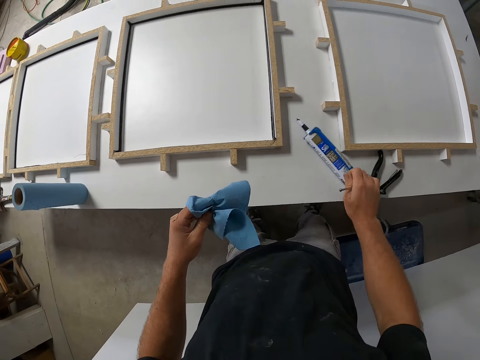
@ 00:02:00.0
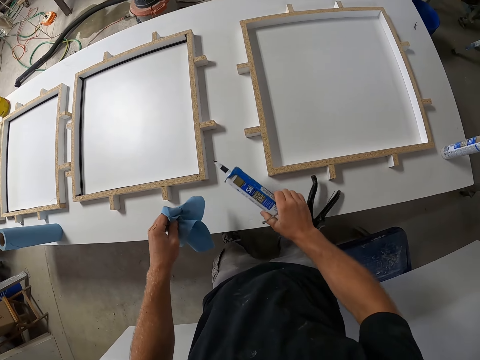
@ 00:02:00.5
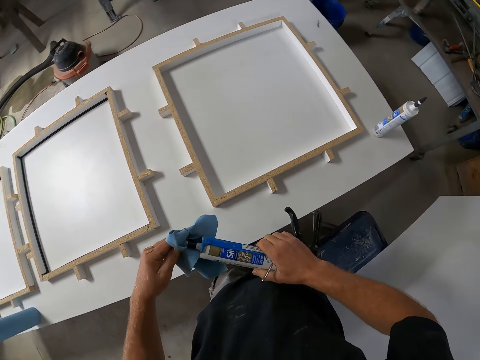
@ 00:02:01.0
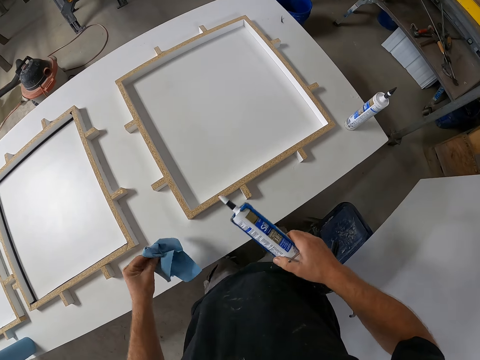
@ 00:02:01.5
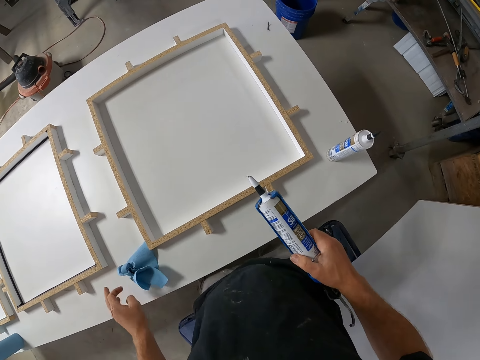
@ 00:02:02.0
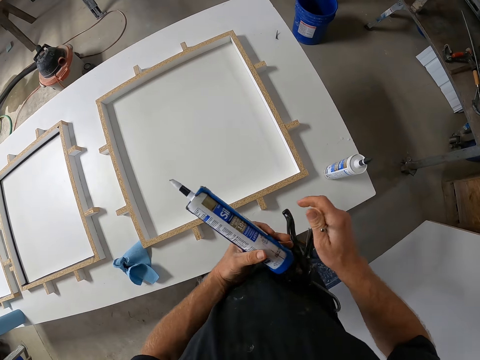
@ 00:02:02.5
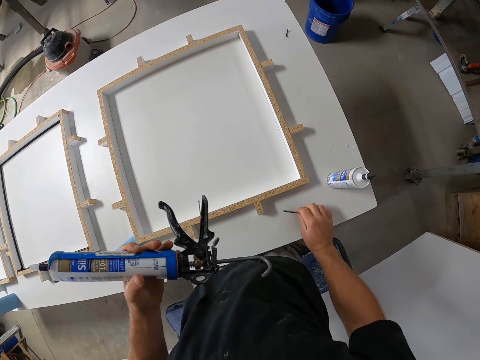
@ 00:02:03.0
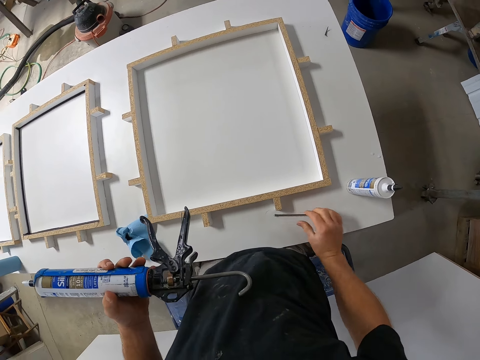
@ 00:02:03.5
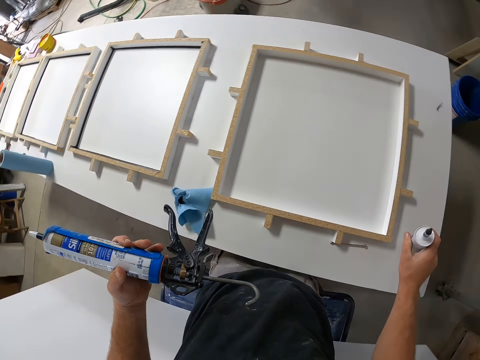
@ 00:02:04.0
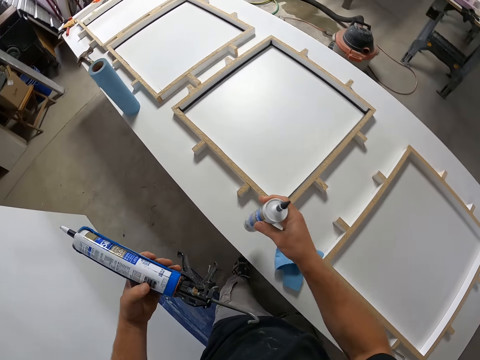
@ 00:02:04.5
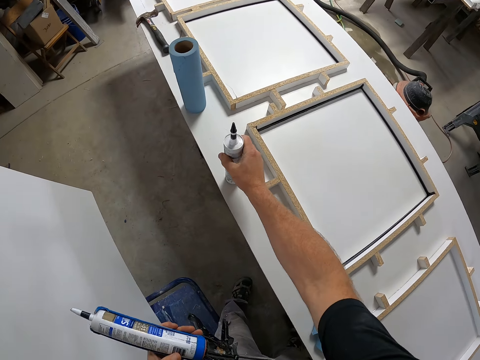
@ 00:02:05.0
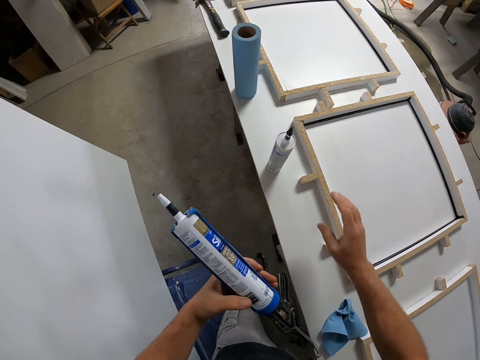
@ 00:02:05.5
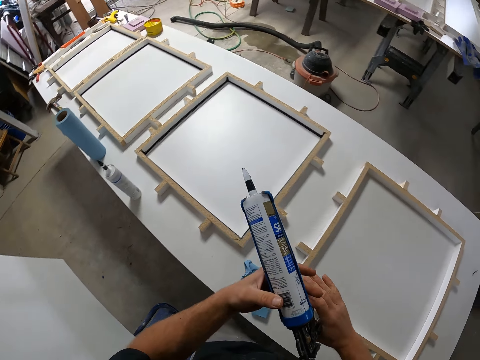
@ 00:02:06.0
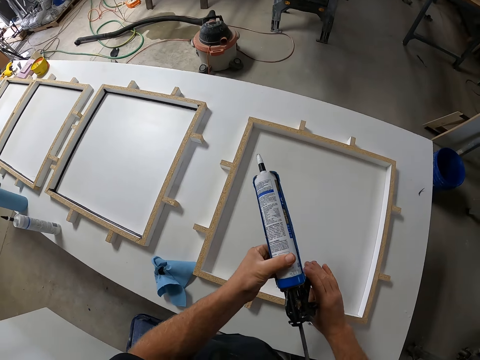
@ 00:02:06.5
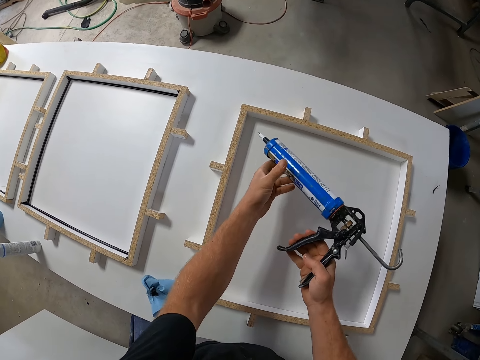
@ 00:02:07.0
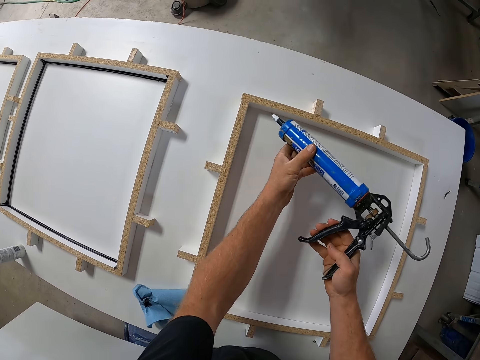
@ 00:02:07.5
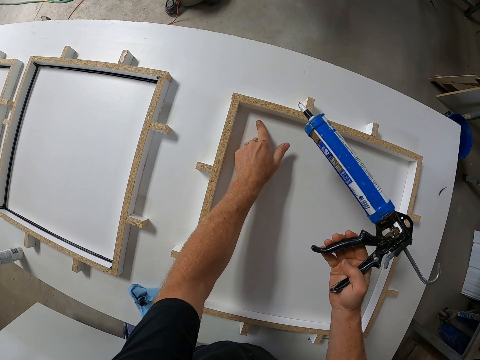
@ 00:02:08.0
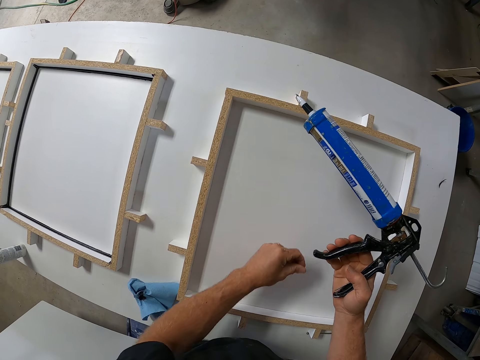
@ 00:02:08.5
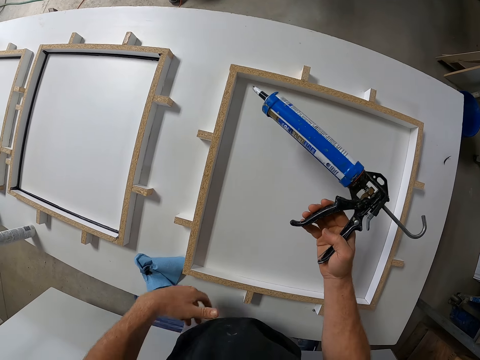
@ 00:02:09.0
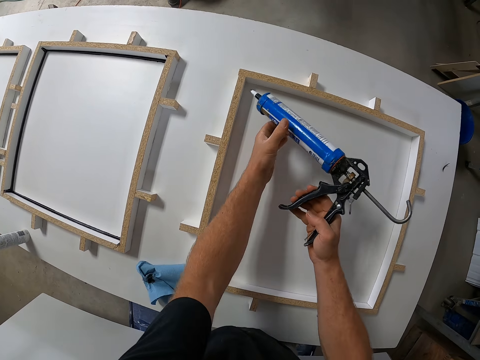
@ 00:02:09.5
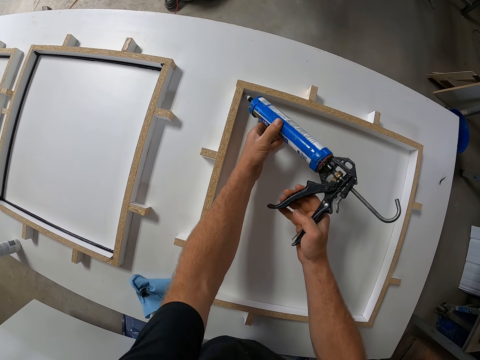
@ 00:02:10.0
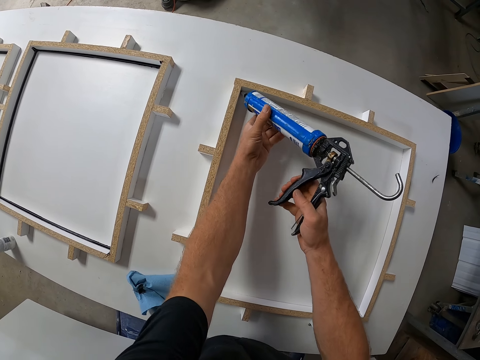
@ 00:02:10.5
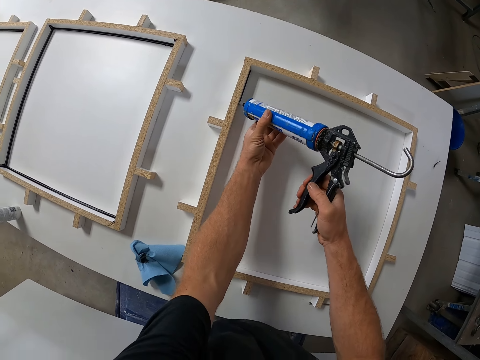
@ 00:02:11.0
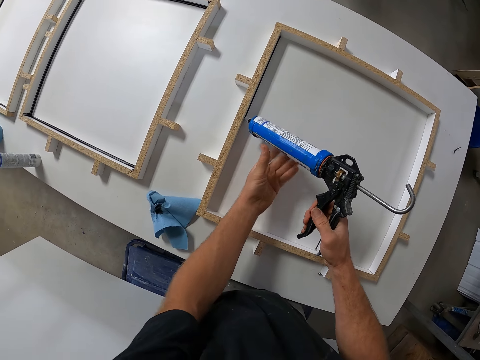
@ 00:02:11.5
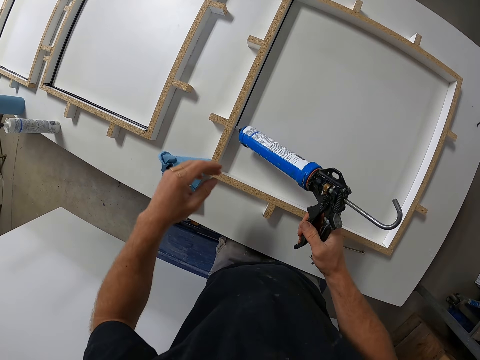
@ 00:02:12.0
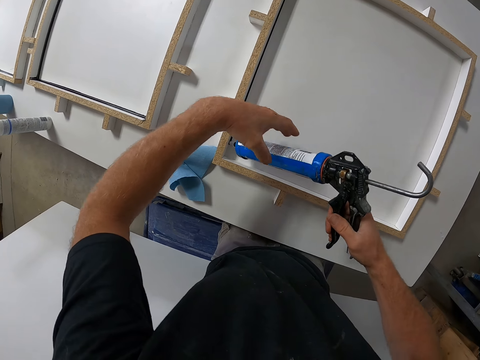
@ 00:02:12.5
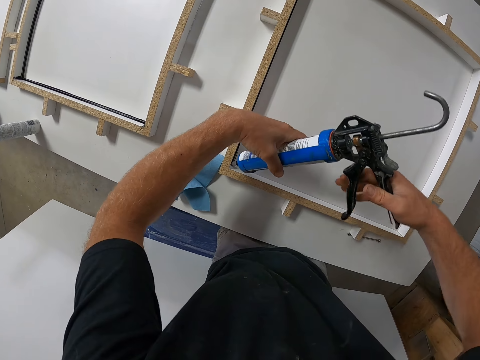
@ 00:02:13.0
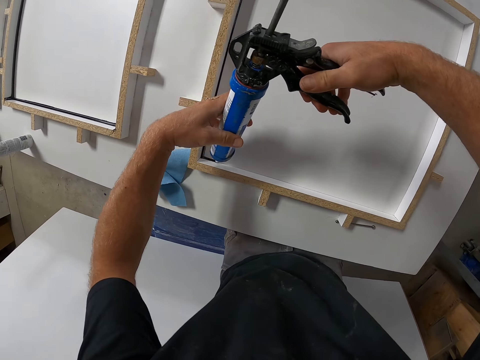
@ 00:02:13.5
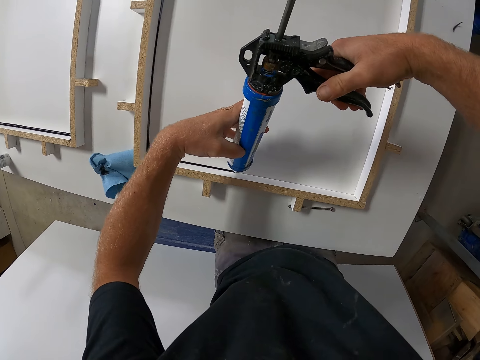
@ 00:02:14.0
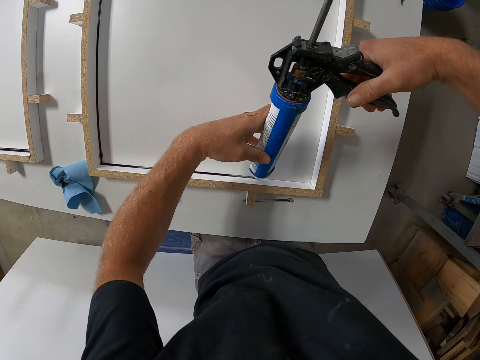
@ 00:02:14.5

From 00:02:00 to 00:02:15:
The camera wearer picks up the silicon gun with his right hand. He cleans the tip of the silicon gun with the tissue. He places the tissue in his left hand on the table. He moves the silicon gun from his right hand to his left hand. He places the tool in his right hand on the table. He moves a silicon bottle on the table with his right hand. He adjusts the silicon gun in his hands. He cleans the woodwork with his left hand. He applies silicon on the woodwork with the silicon gun.

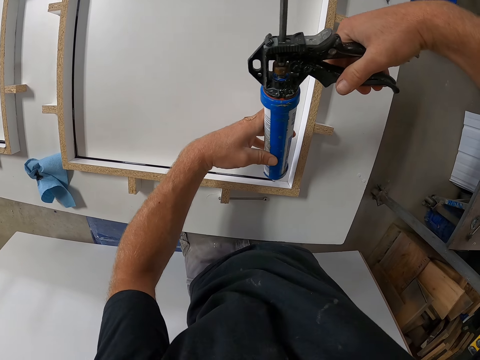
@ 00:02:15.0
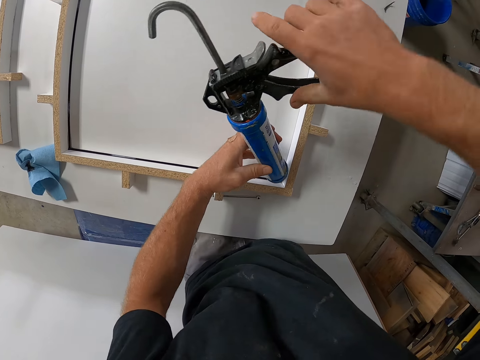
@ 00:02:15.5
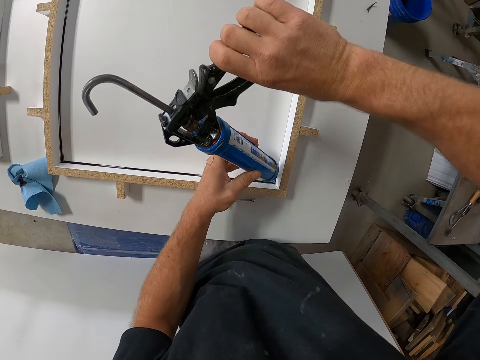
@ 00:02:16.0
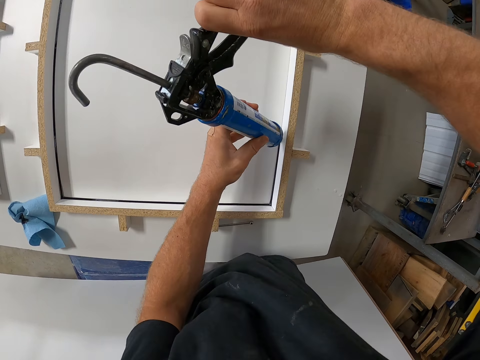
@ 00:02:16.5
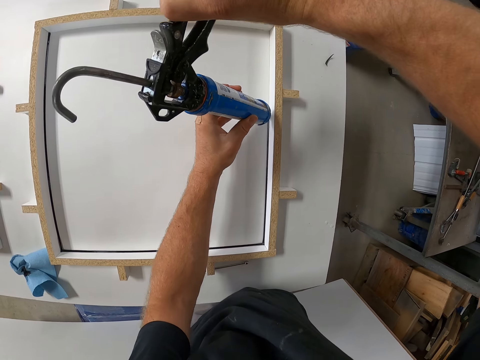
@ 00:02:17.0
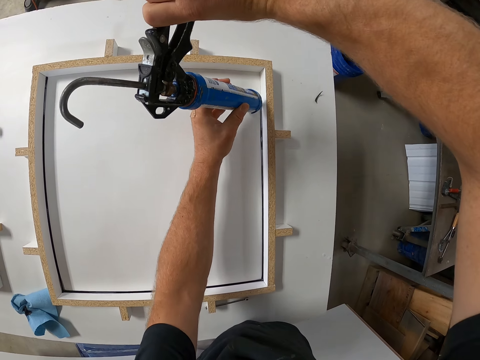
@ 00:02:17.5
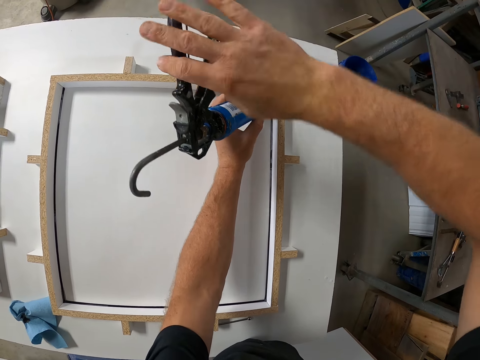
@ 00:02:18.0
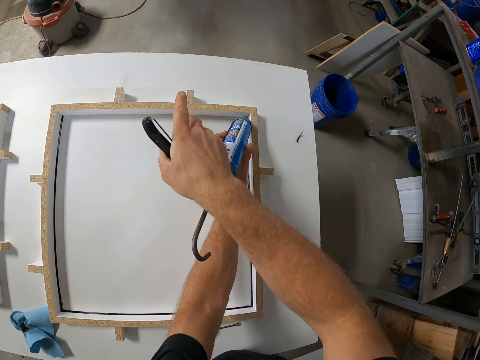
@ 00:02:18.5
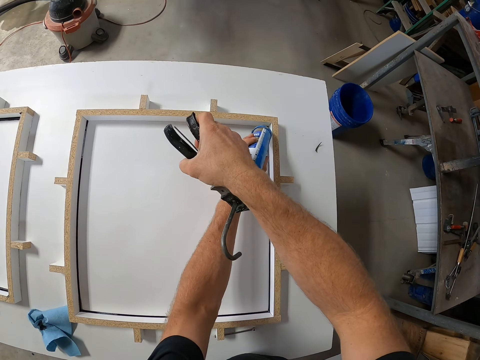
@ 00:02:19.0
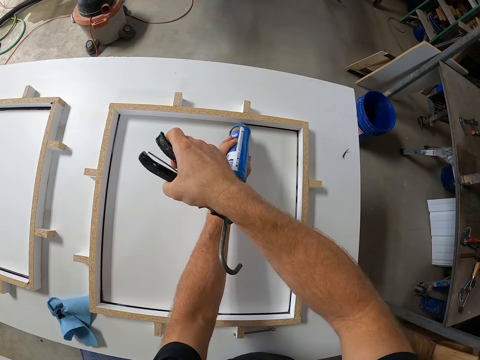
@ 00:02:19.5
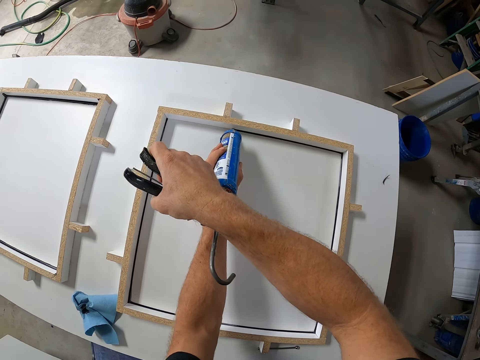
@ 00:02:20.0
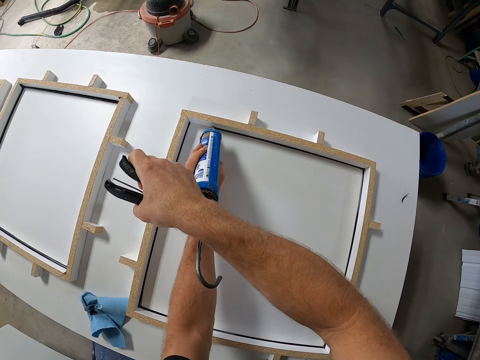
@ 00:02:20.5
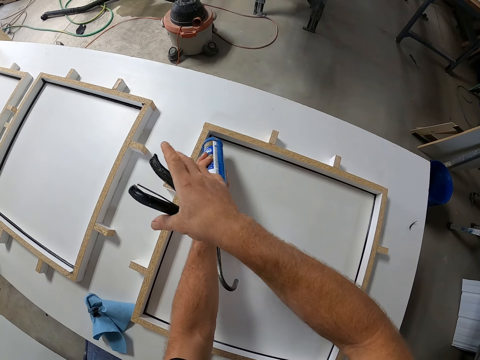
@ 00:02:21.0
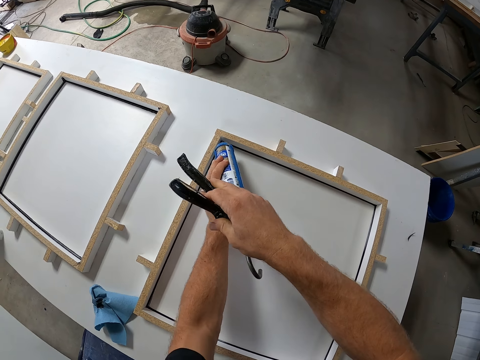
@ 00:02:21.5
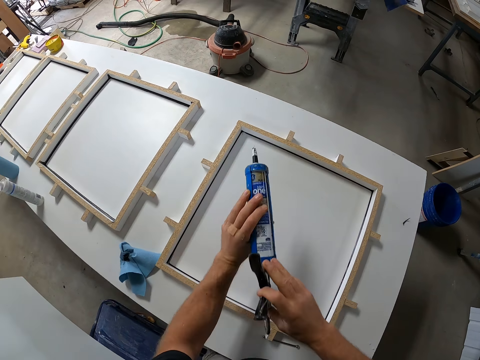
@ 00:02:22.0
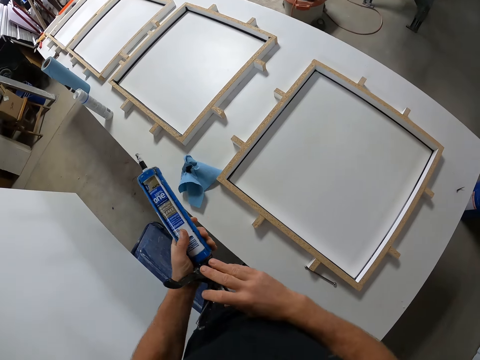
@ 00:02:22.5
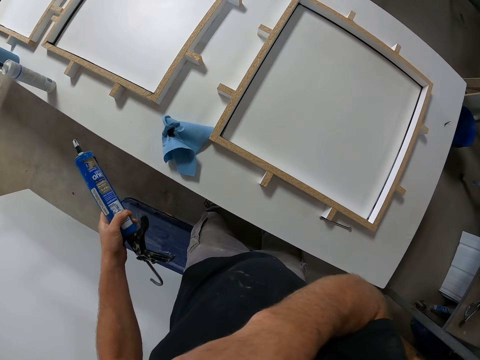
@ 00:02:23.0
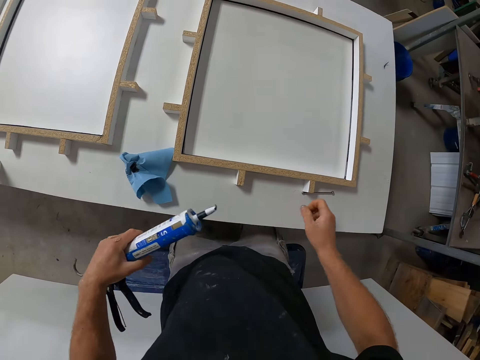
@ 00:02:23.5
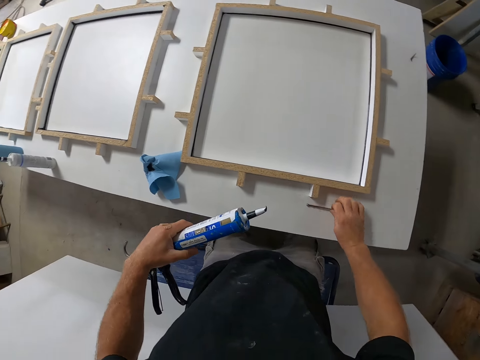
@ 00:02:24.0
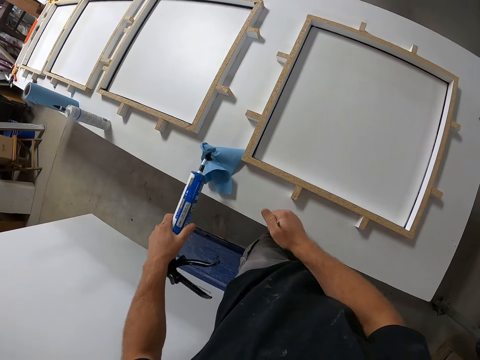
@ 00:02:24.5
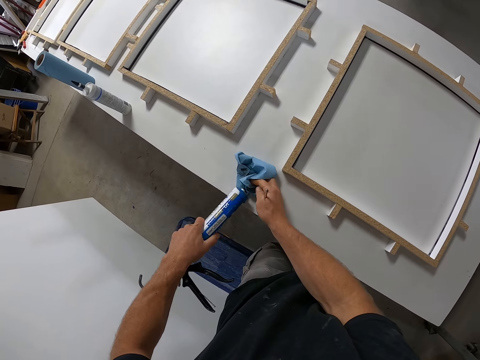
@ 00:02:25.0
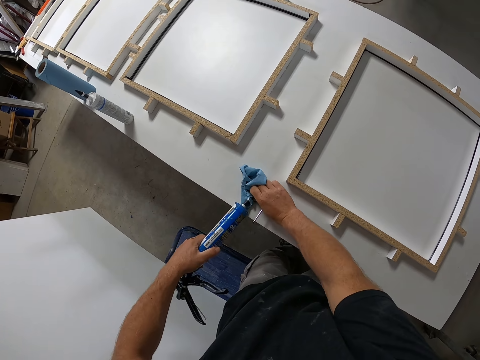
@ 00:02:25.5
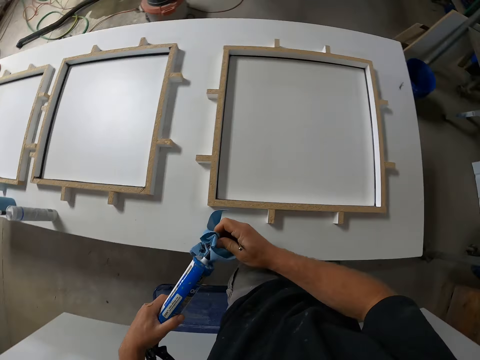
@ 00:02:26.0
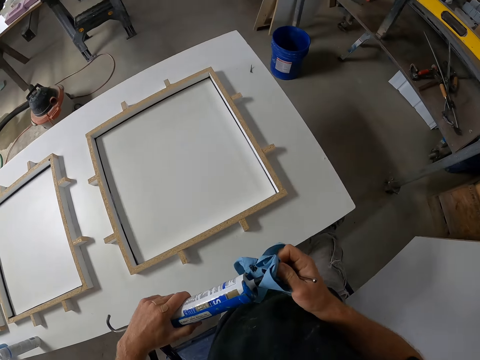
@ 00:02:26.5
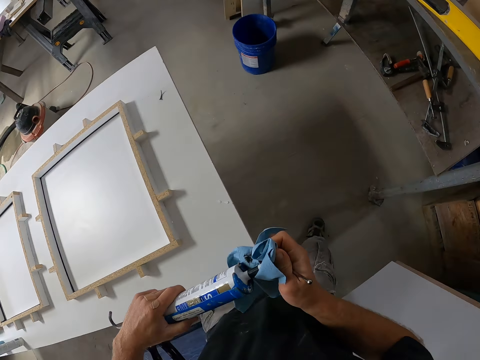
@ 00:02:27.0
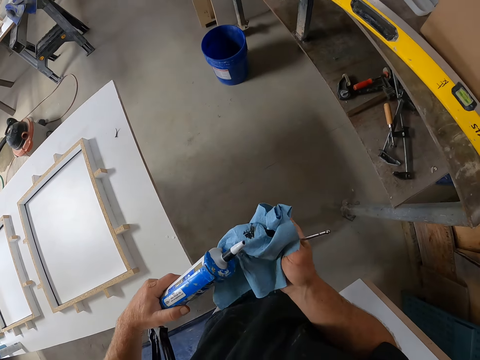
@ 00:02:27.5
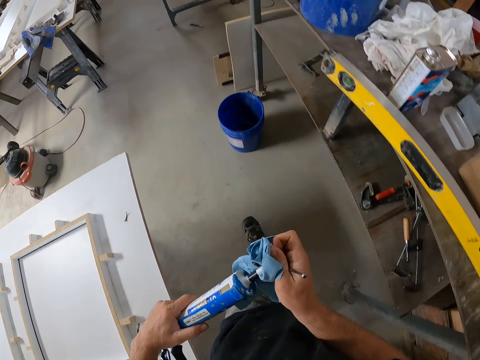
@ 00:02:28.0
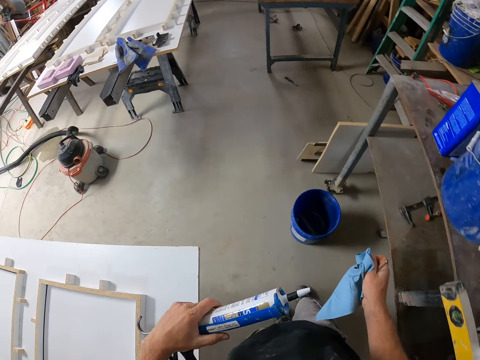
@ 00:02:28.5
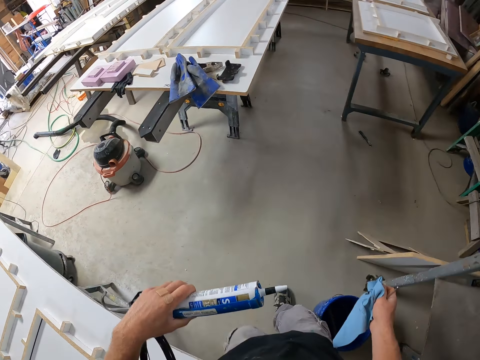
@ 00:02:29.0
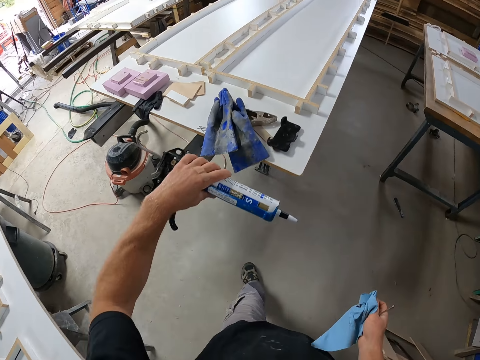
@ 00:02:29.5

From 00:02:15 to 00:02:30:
The camera wearer wipes his face with his right hand. He picks up the tool on the table with his right hand. He picks up the tissue on the table with his right hand. He cleans the tip of the silicon gun with the tissue.
